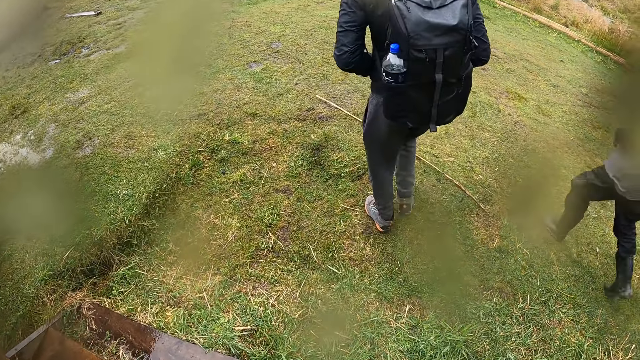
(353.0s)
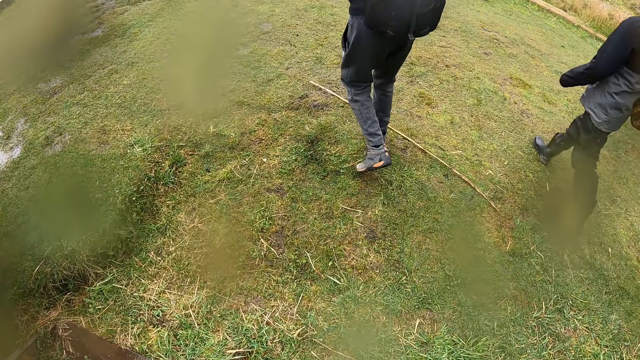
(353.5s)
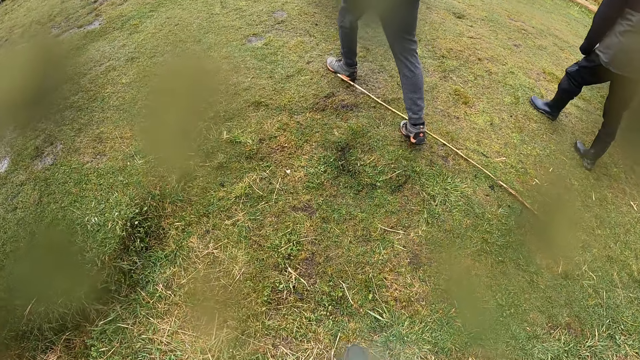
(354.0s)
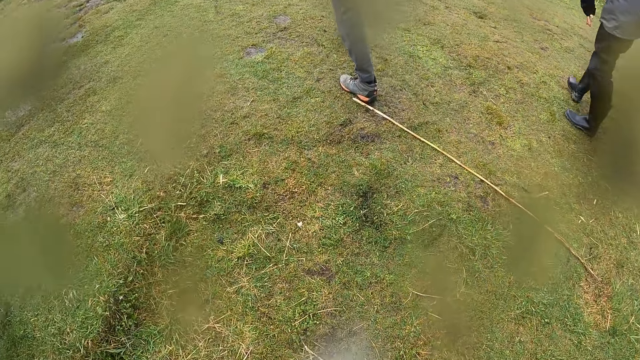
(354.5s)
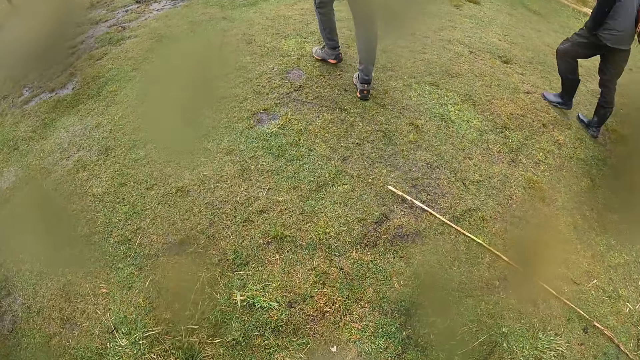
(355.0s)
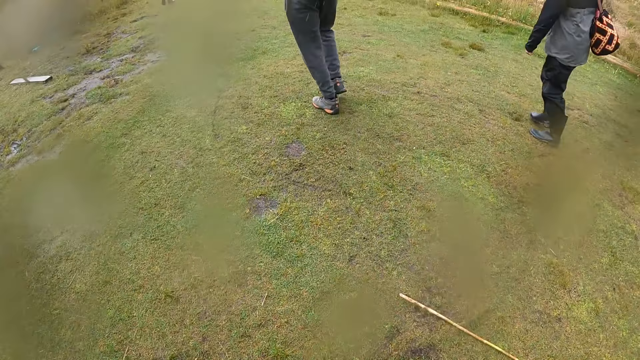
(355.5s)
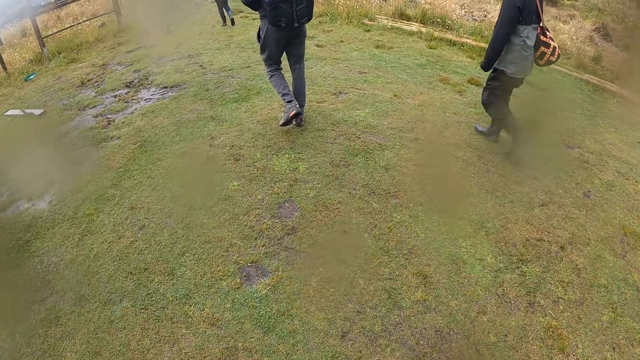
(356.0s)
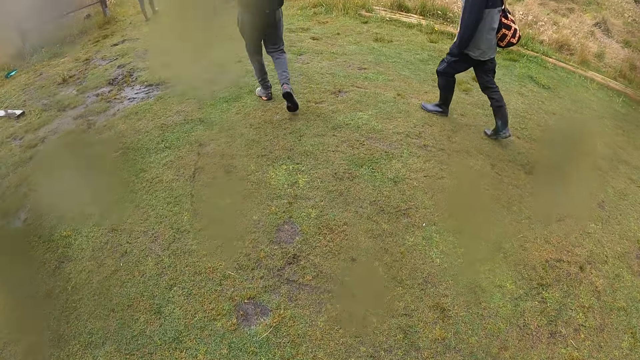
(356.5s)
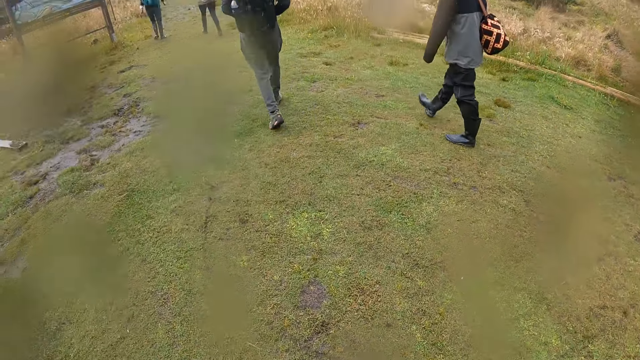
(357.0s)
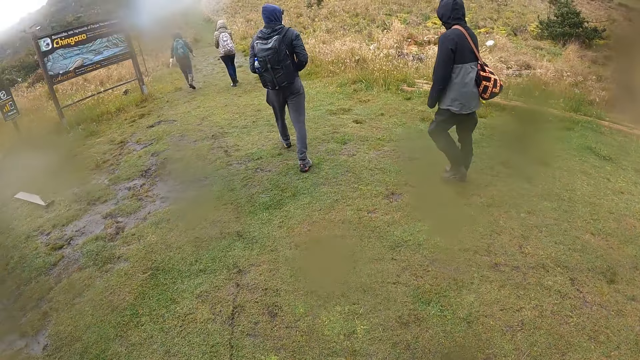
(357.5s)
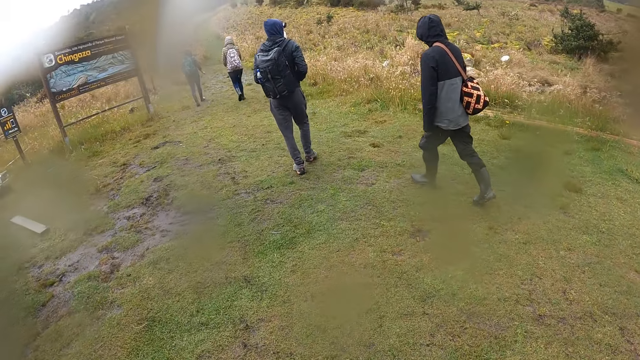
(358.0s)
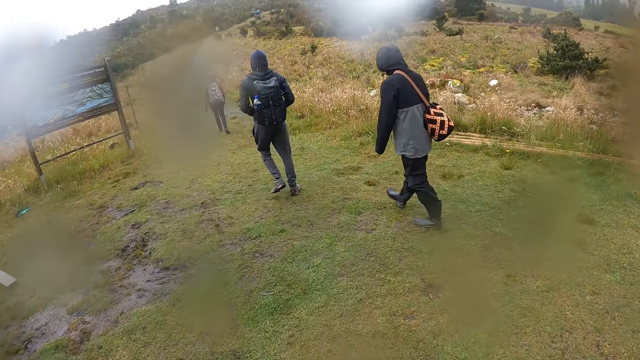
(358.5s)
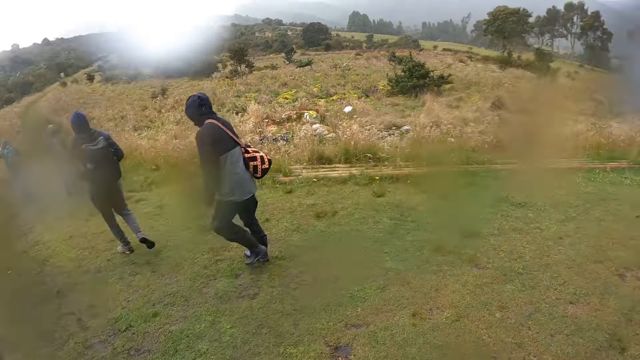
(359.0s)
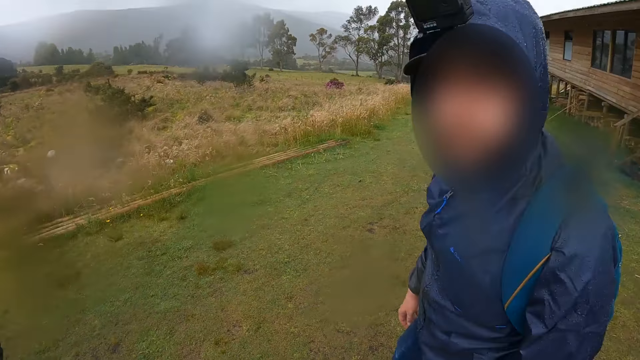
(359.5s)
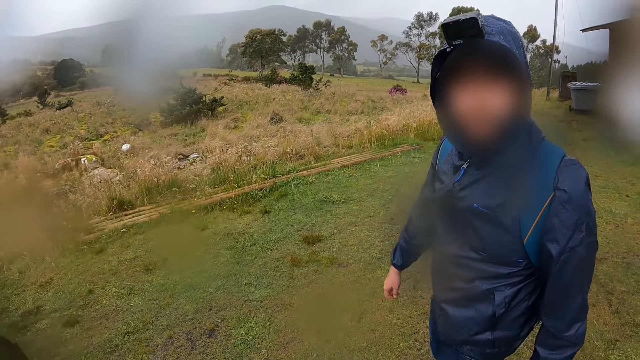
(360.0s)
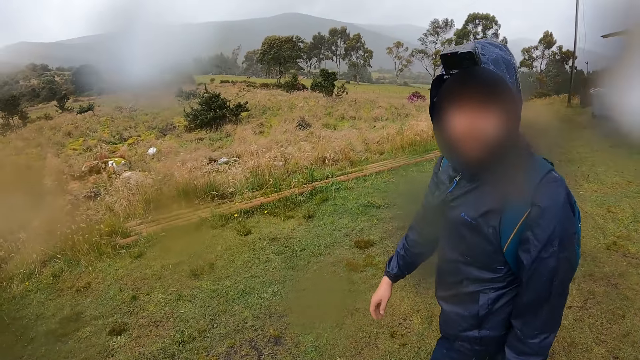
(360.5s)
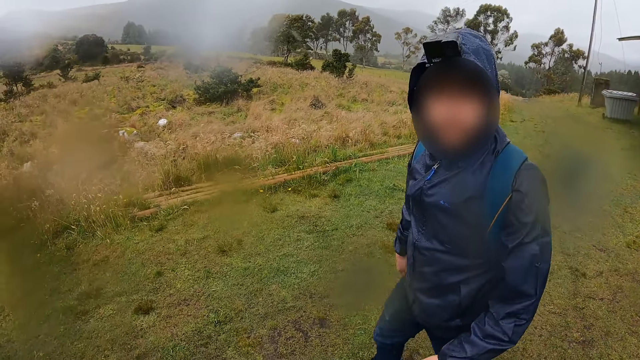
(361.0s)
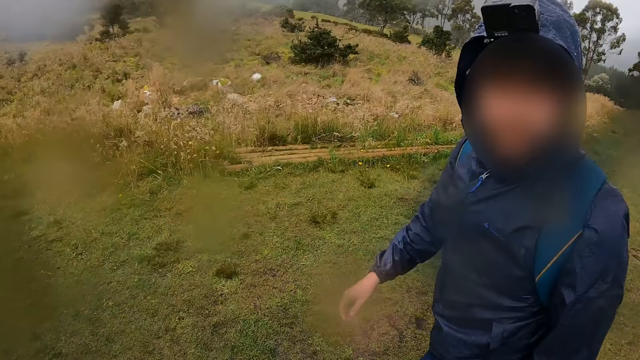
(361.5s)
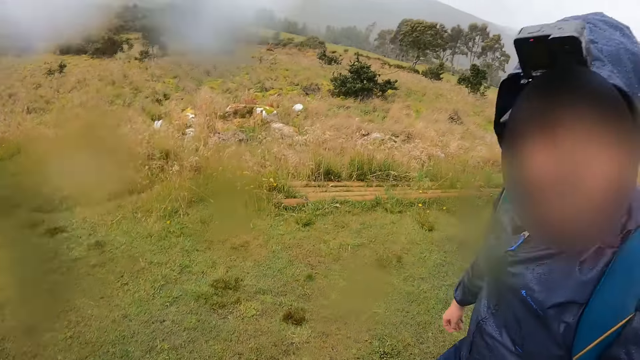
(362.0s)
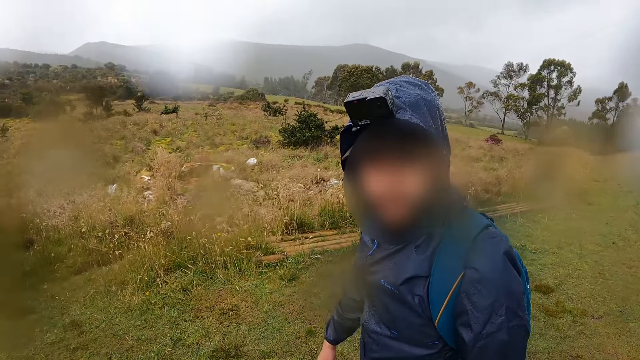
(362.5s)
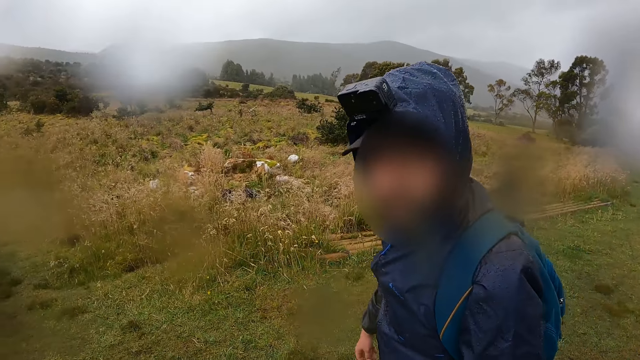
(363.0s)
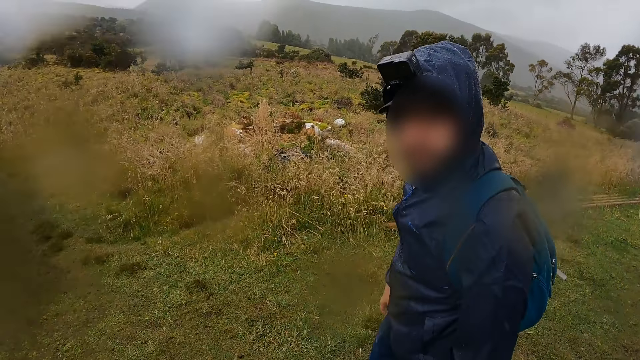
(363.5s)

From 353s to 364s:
The camera wearer walks with a group of people on a hike trail. They walk with a man on the hike trail. The man interacts with the camera wearer. The camera wearer converses with the man.

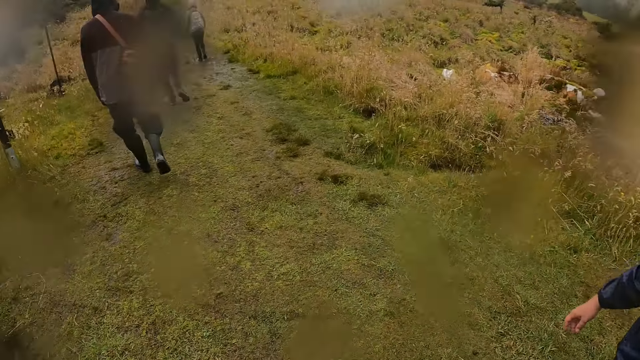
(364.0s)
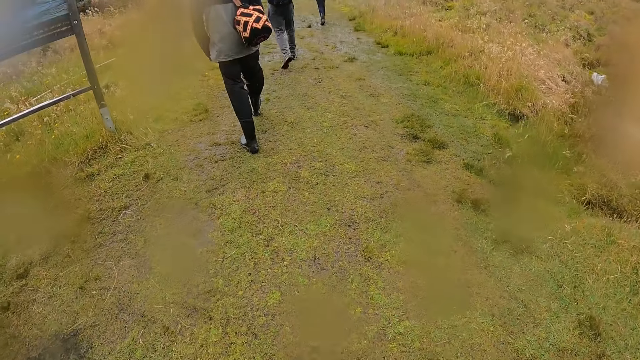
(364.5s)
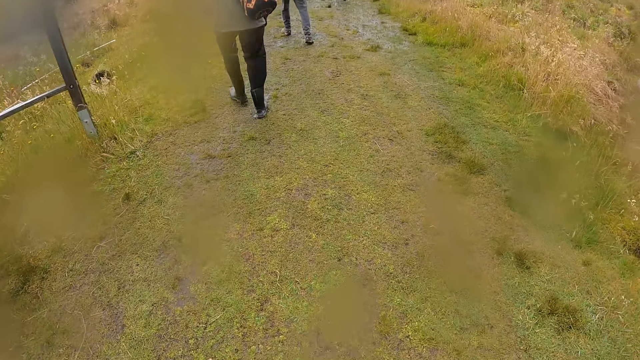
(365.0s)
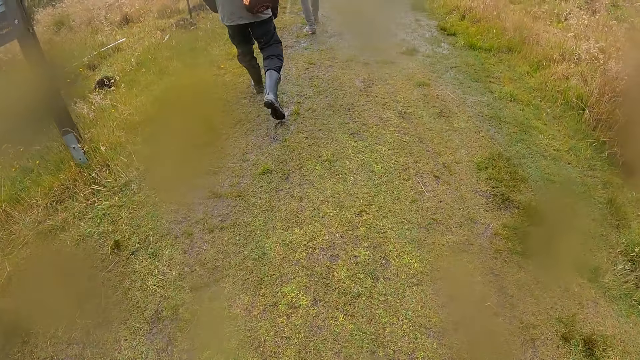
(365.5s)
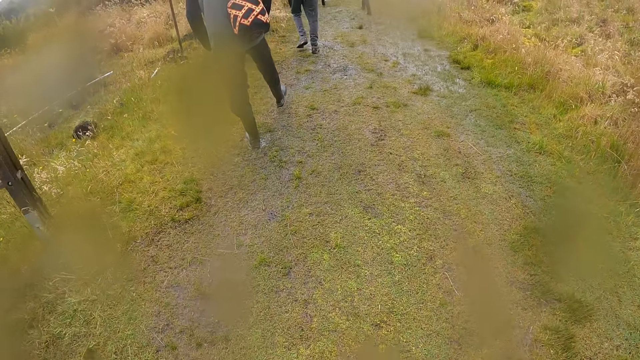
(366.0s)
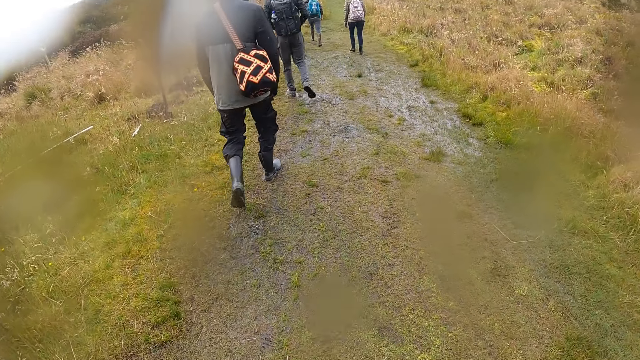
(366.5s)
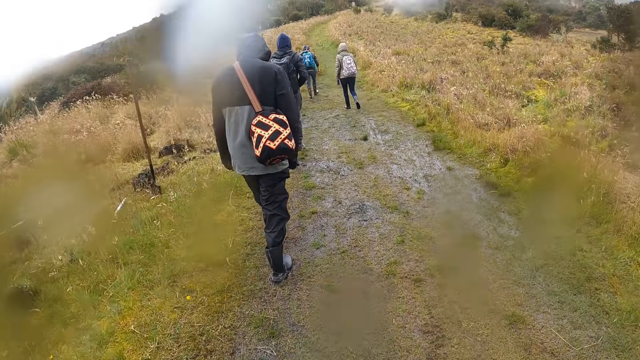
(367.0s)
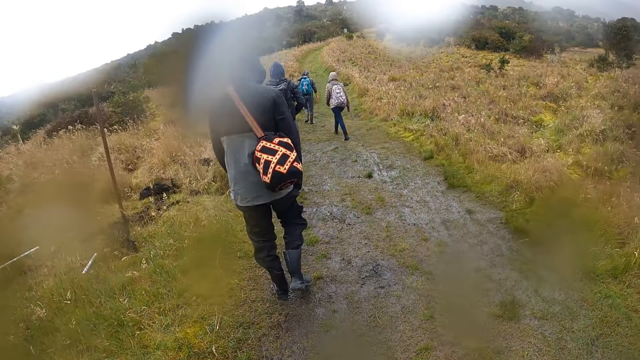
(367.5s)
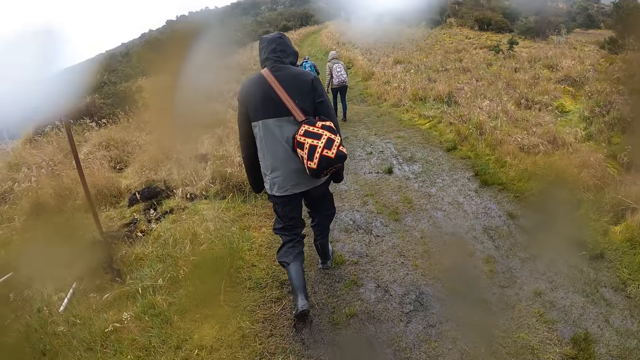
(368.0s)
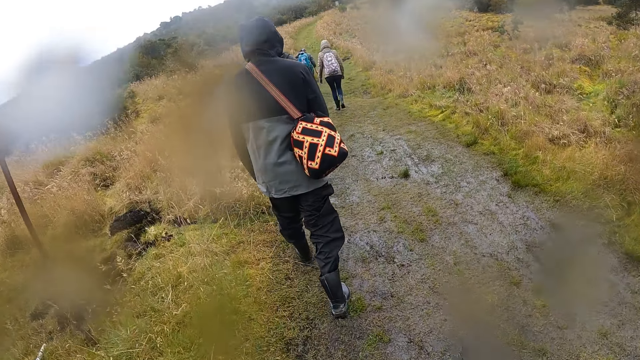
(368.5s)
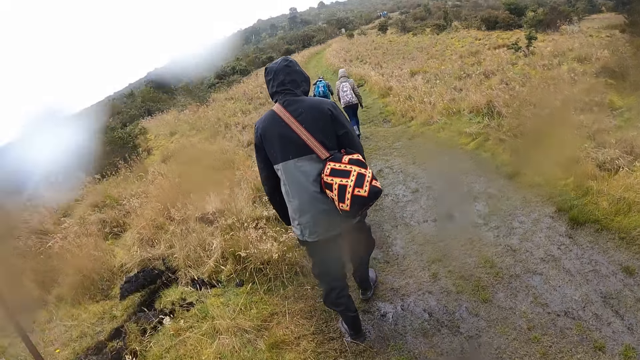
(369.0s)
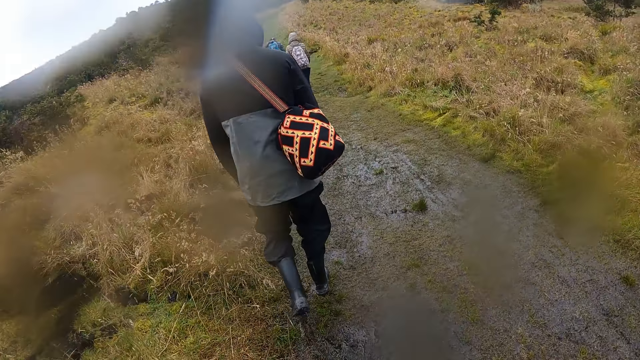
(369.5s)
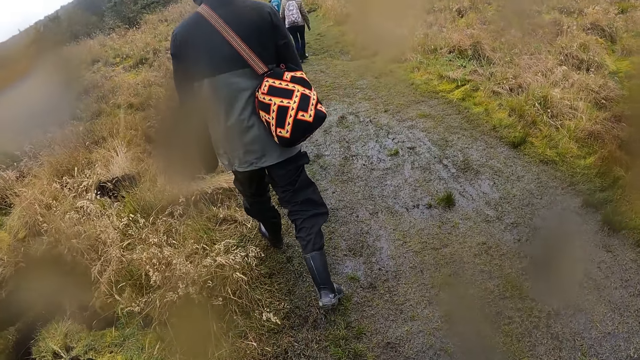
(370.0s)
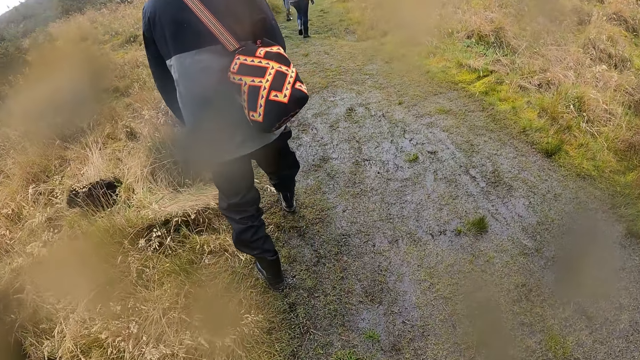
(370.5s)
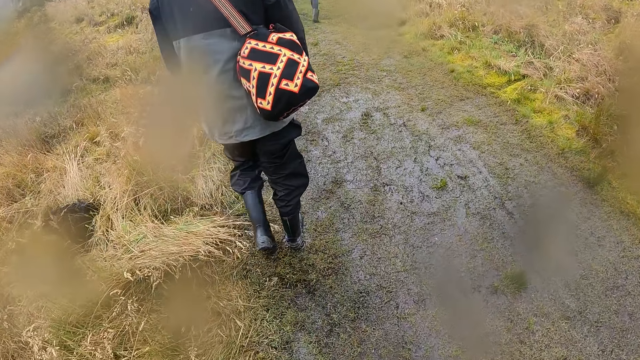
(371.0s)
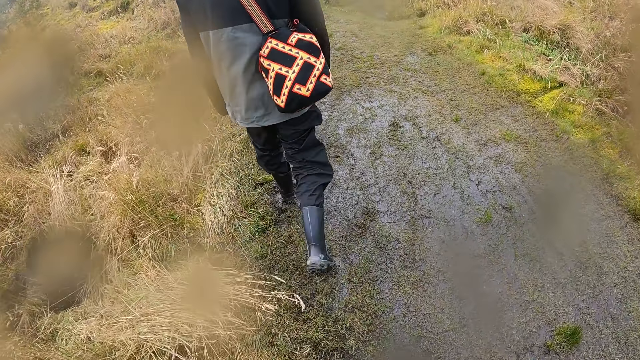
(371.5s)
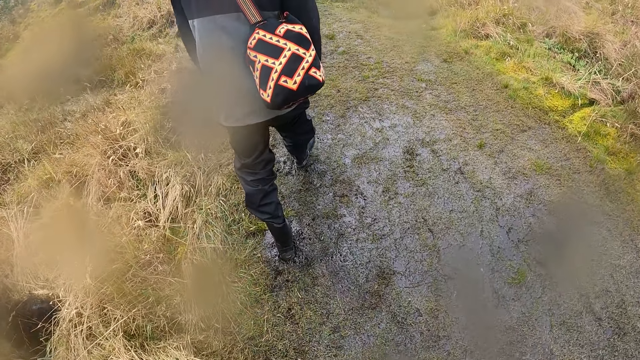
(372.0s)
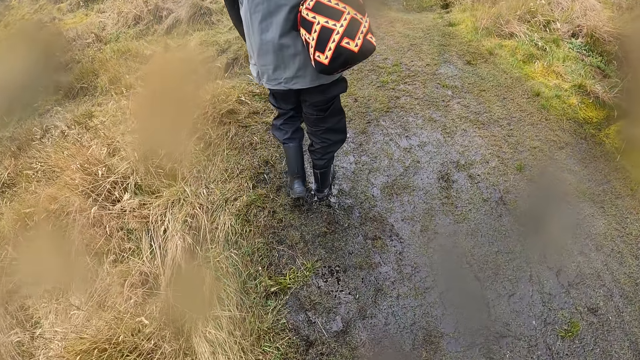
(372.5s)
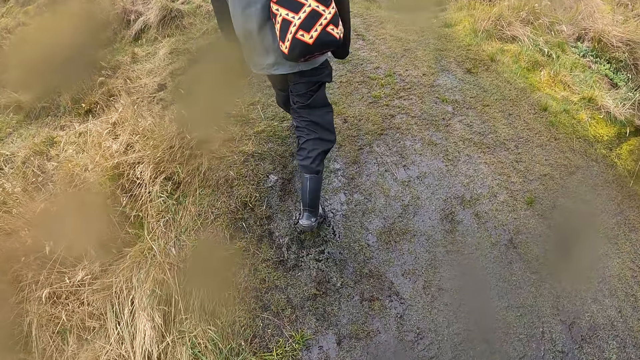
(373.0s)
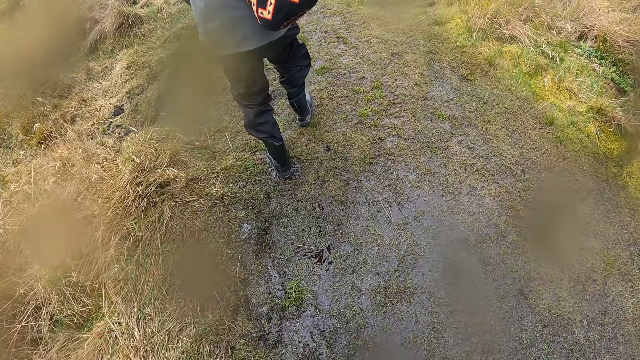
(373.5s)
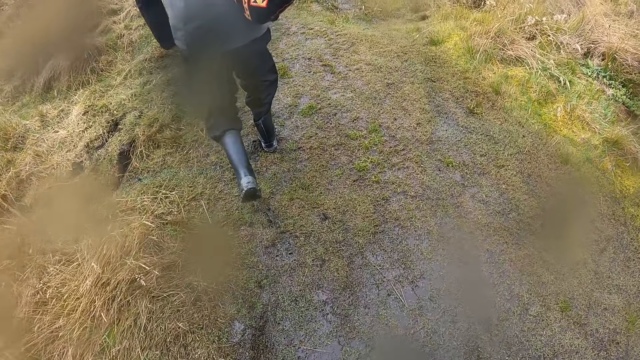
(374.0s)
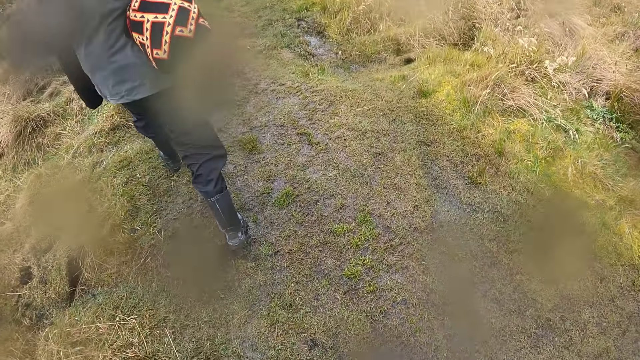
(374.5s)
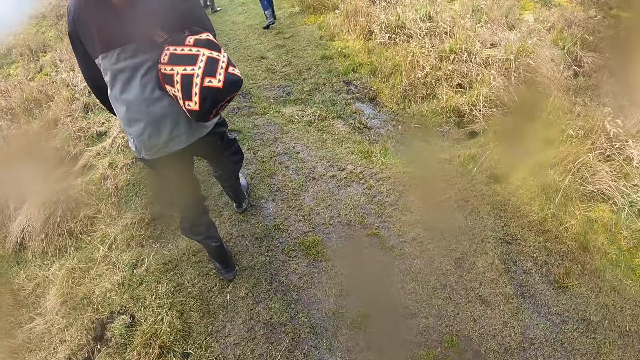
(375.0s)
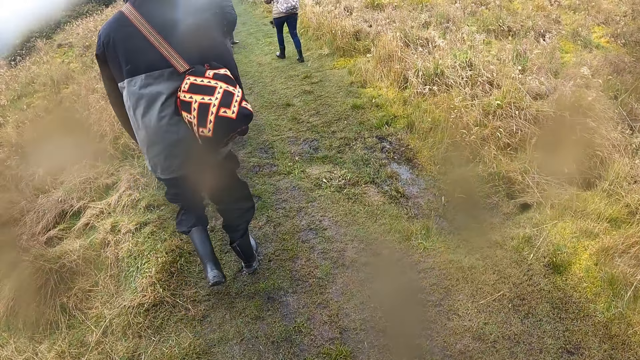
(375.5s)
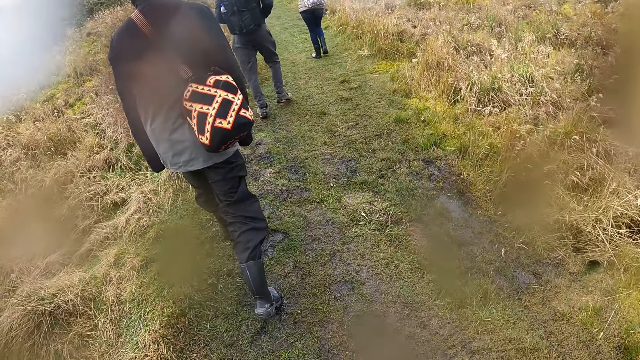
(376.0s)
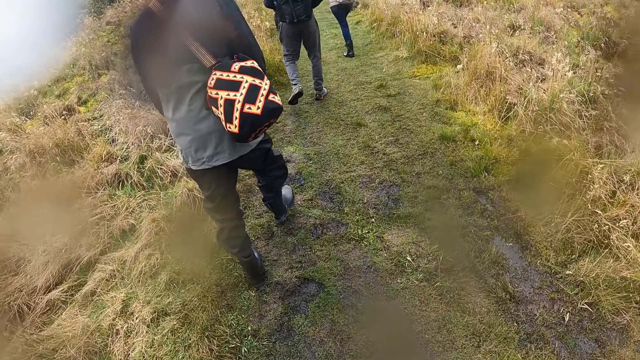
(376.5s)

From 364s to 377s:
The camera wearer walks around the compound with a man. They converse with the man. They walk around the compound with the man.
